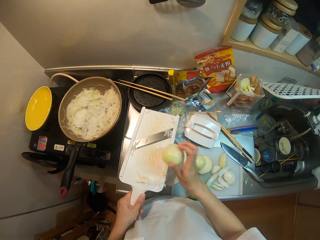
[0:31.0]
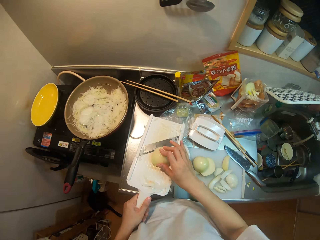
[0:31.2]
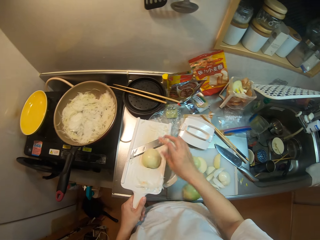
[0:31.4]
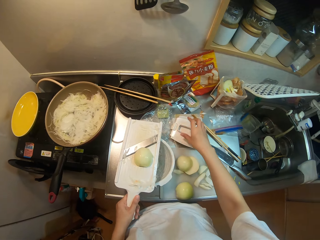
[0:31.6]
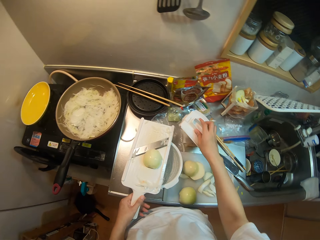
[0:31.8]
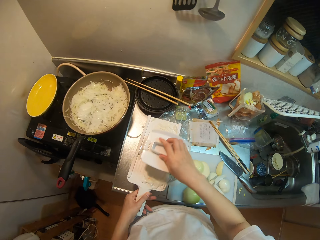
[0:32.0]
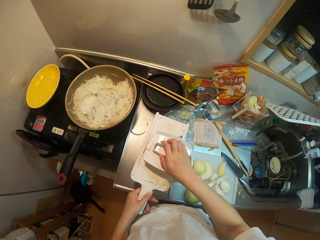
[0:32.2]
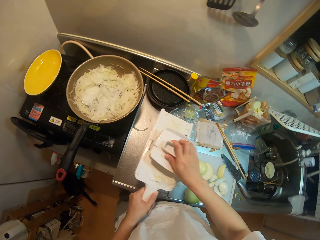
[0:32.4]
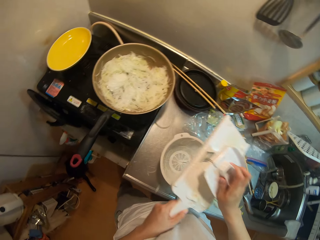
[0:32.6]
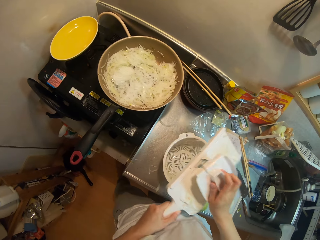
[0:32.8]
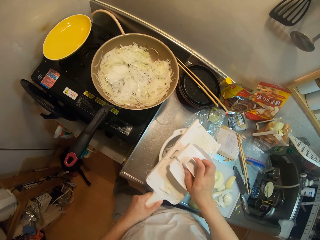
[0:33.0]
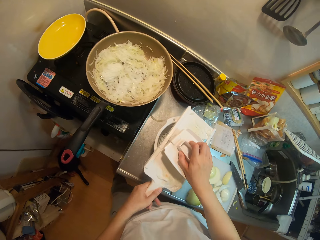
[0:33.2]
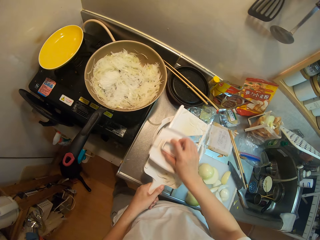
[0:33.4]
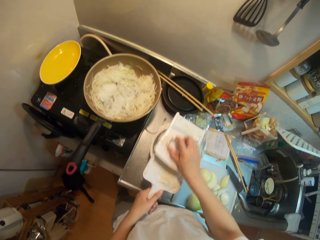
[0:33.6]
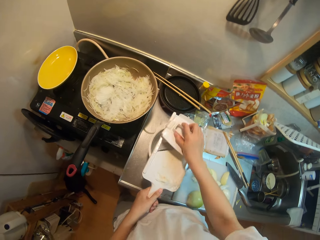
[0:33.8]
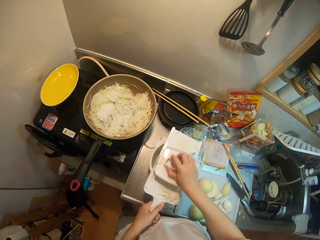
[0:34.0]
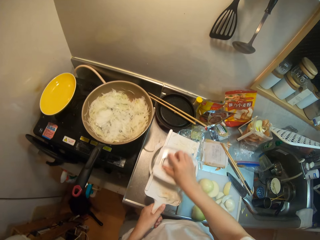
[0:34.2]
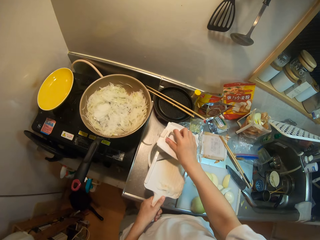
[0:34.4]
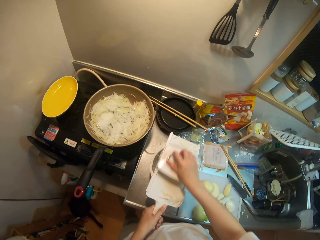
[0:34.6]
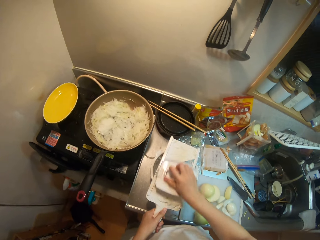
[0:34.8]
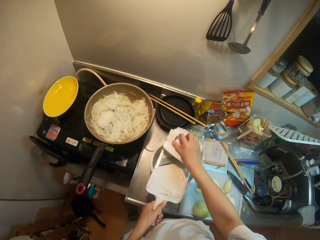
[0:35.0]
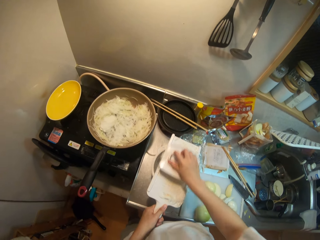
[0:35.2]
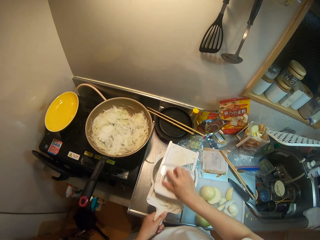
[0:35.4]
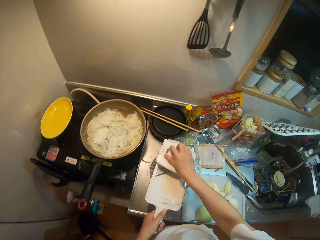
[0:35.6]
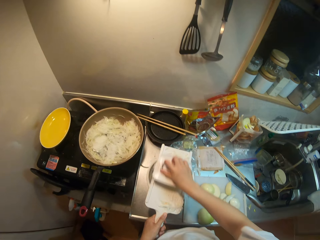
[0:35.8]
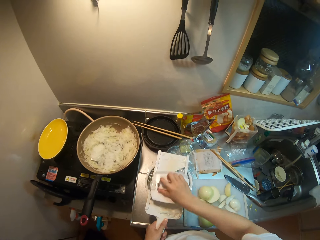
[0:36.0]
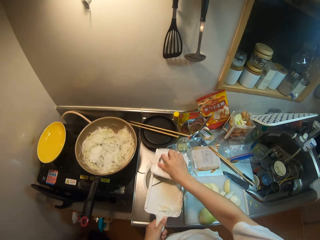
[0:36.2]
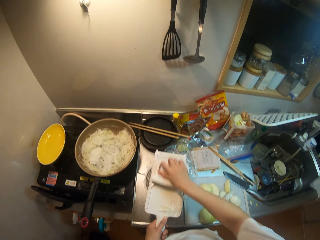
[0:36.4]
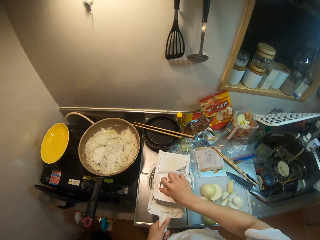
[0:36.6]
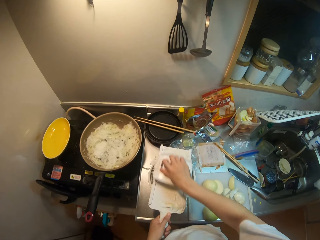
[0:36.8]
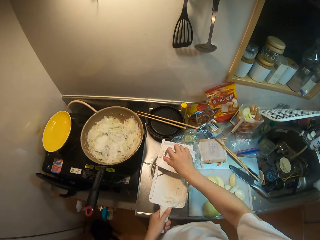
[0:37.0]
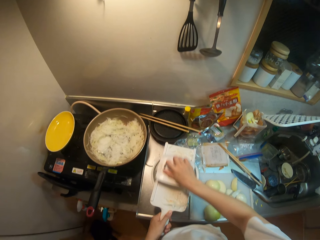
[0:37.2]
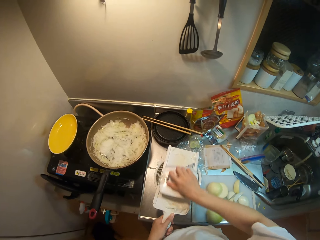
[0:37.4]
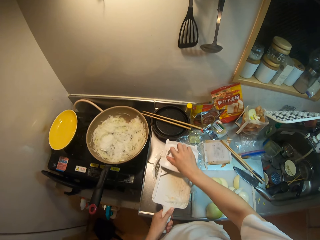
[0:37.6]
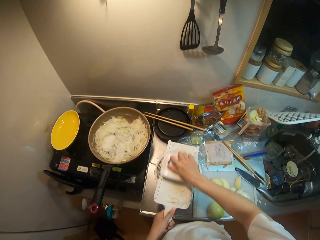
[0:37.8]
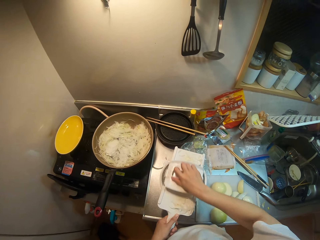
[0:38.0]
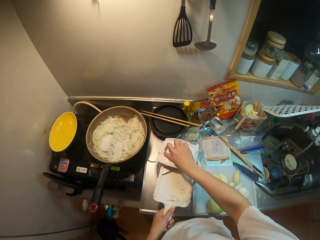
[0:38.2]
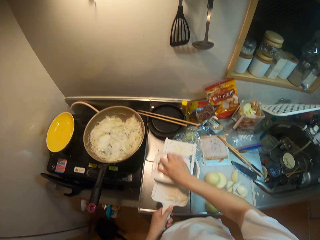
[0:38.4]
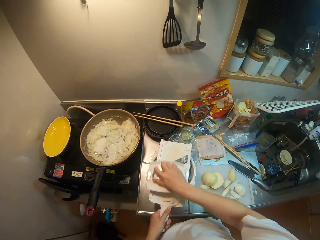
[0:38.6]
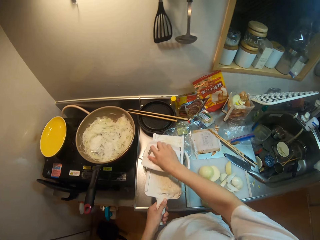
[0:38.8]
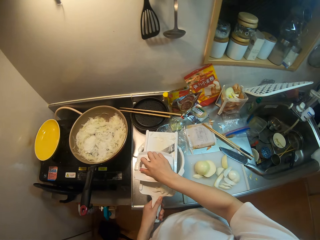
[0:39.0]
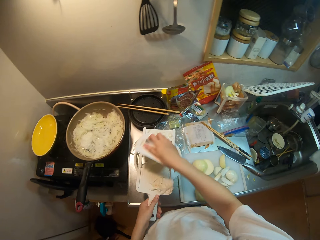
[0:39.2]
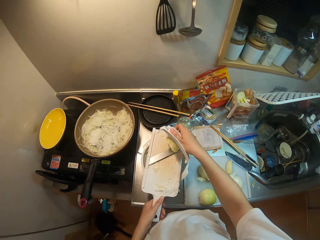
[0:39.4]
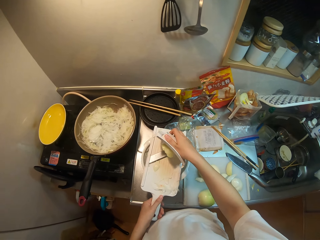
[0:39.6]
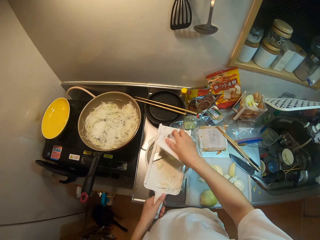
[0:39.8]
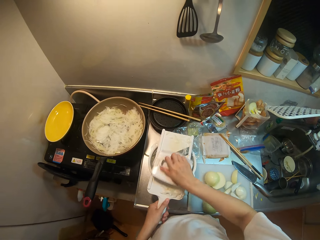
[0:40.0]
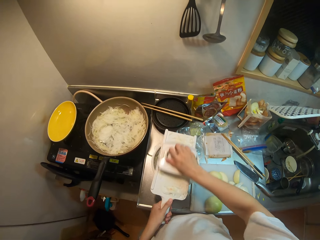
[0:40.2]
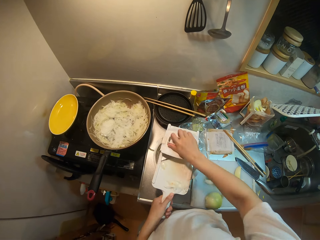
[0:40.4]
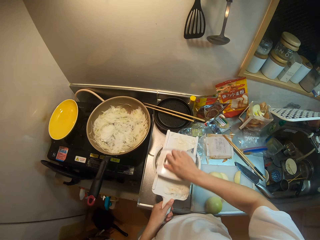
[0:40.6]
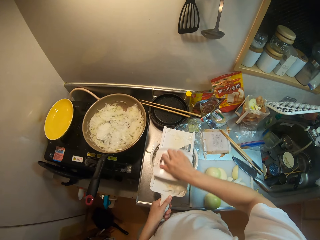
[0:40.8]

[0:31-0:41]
The camera wearer adjusts the sieve on the table with her hand. She places the chayote on the mandolin grater. She picks up the cover of the grater on the table and grates the chayote with the cover of the grater.

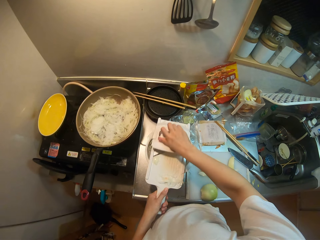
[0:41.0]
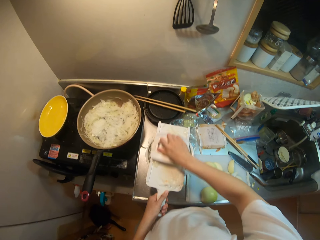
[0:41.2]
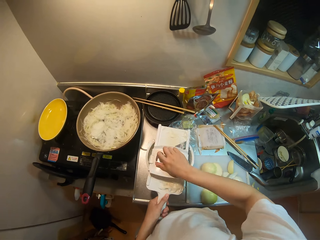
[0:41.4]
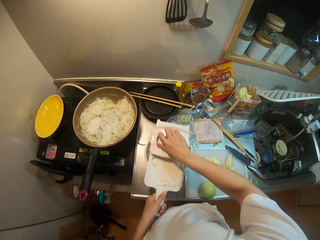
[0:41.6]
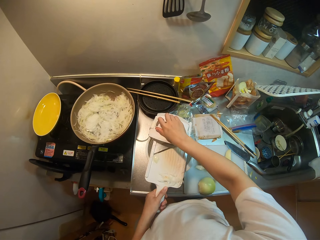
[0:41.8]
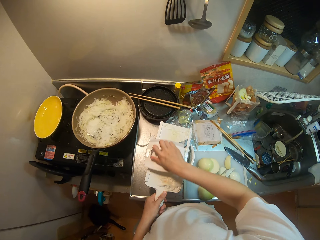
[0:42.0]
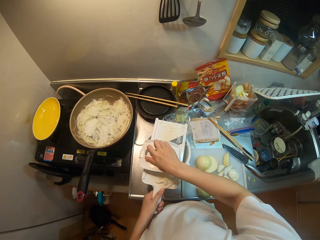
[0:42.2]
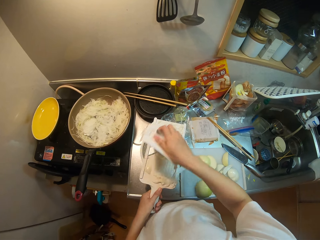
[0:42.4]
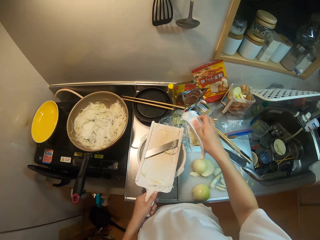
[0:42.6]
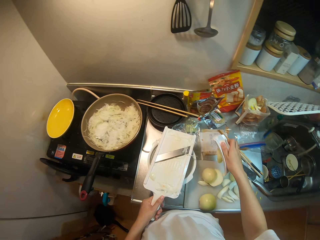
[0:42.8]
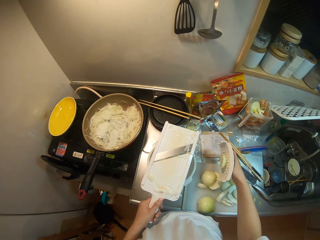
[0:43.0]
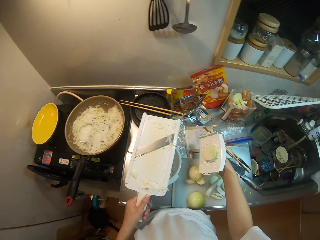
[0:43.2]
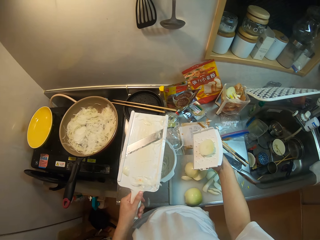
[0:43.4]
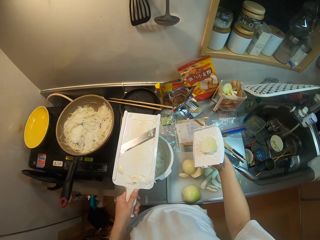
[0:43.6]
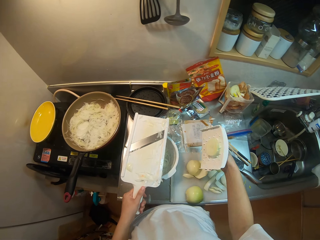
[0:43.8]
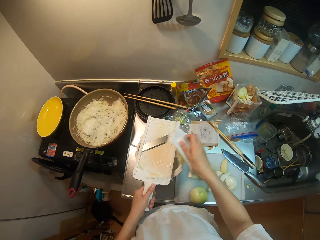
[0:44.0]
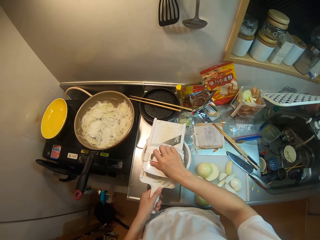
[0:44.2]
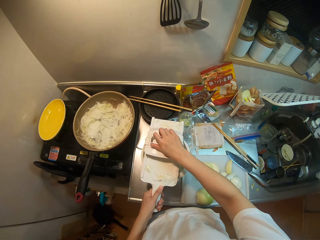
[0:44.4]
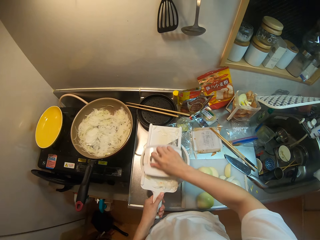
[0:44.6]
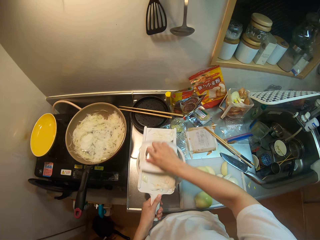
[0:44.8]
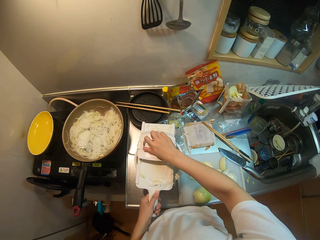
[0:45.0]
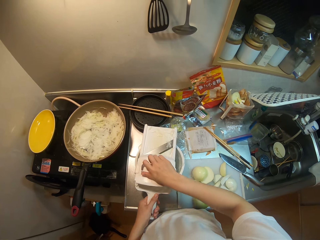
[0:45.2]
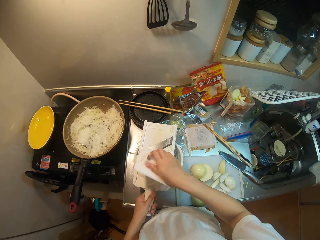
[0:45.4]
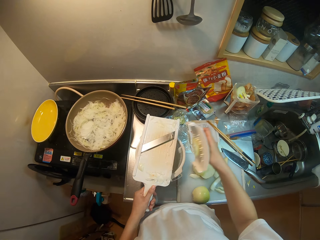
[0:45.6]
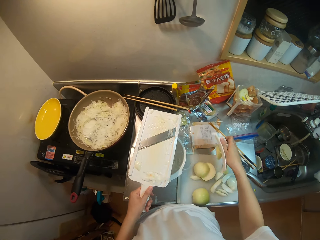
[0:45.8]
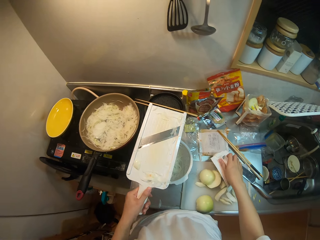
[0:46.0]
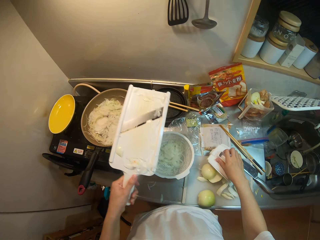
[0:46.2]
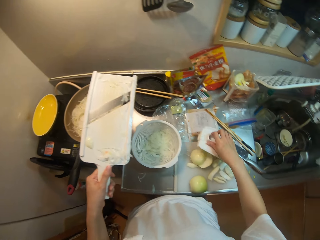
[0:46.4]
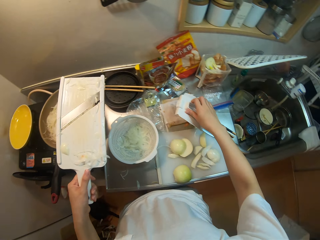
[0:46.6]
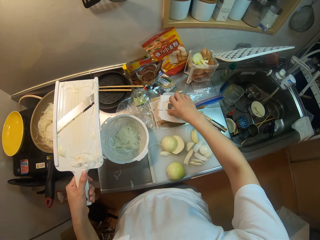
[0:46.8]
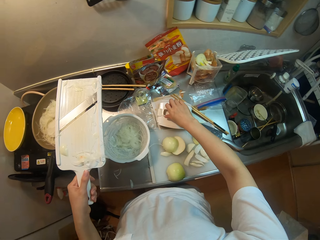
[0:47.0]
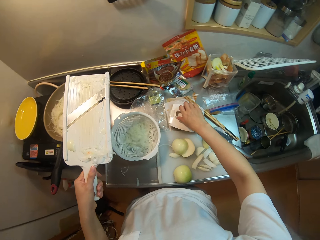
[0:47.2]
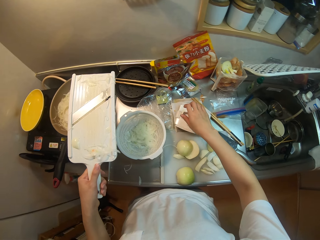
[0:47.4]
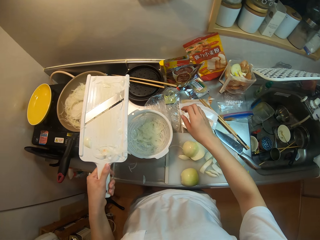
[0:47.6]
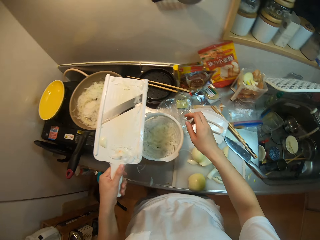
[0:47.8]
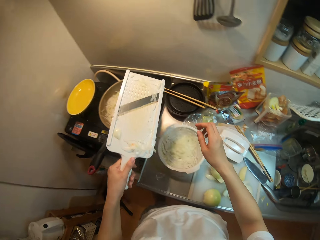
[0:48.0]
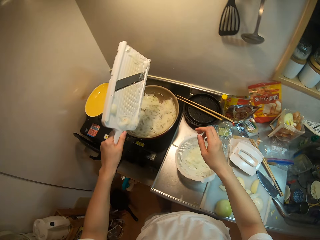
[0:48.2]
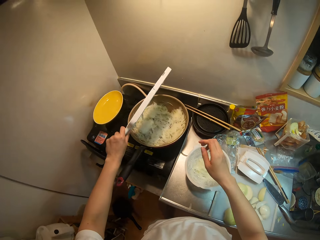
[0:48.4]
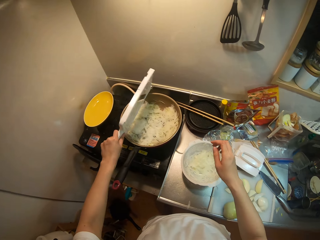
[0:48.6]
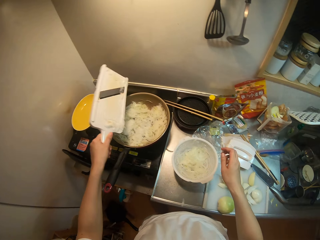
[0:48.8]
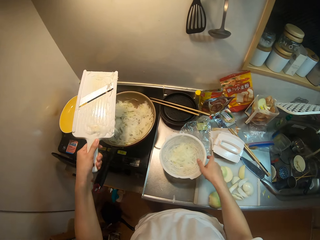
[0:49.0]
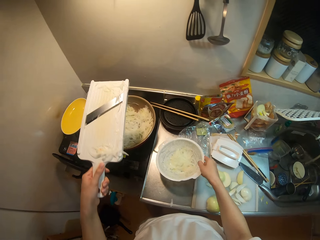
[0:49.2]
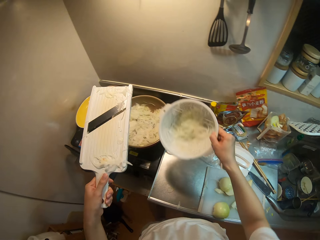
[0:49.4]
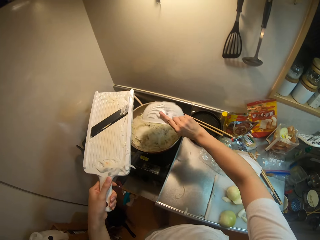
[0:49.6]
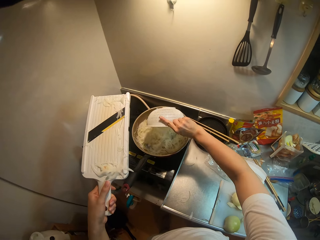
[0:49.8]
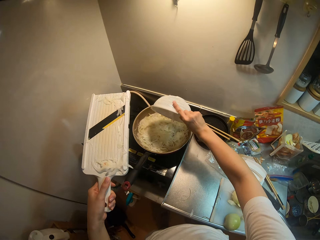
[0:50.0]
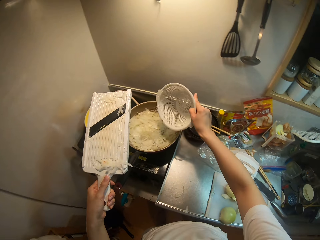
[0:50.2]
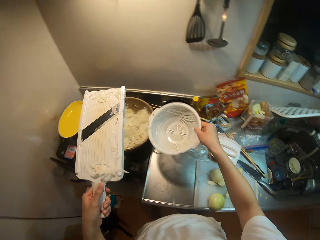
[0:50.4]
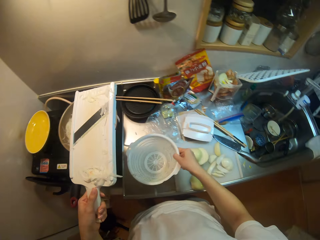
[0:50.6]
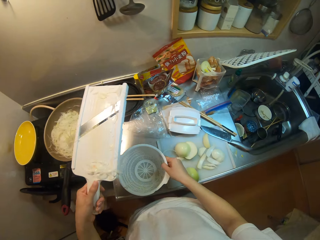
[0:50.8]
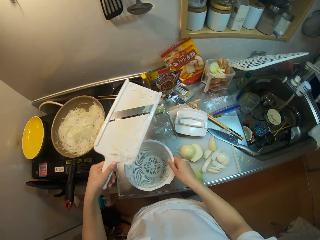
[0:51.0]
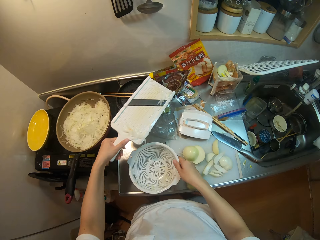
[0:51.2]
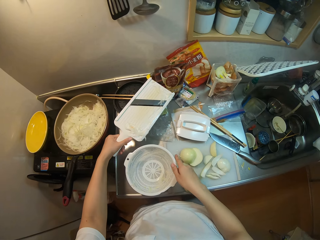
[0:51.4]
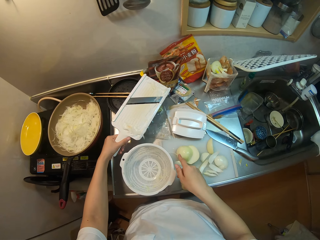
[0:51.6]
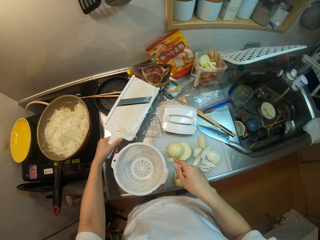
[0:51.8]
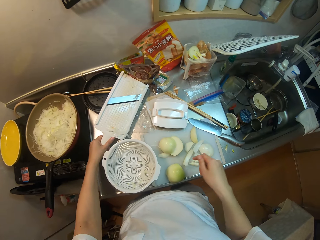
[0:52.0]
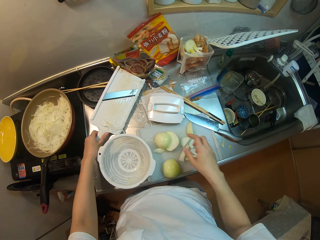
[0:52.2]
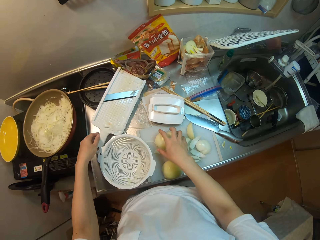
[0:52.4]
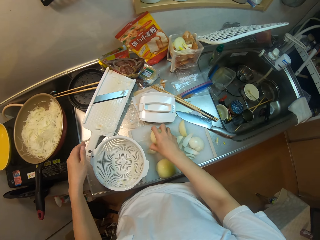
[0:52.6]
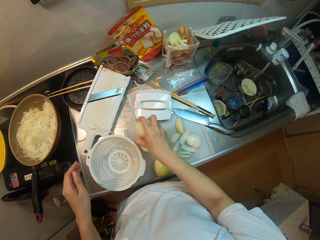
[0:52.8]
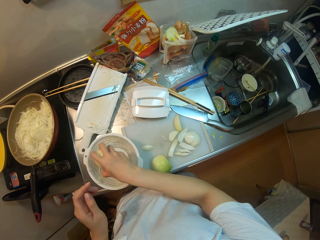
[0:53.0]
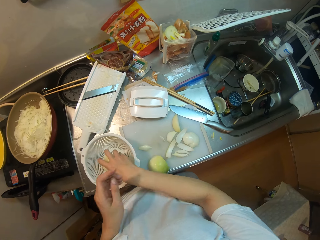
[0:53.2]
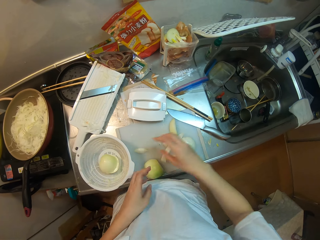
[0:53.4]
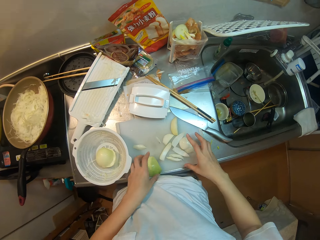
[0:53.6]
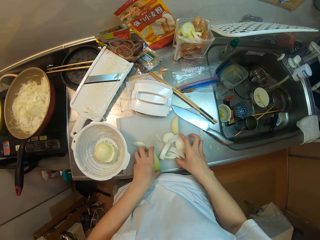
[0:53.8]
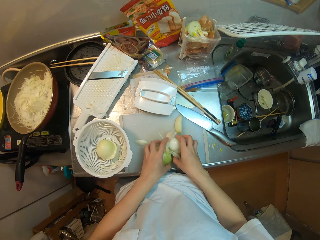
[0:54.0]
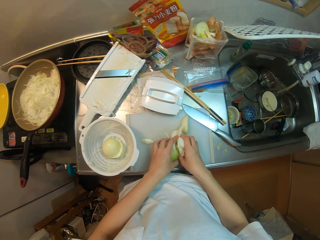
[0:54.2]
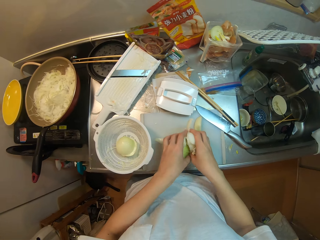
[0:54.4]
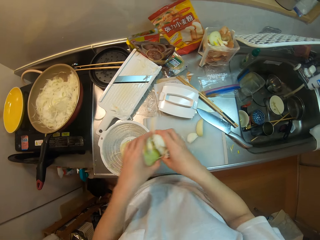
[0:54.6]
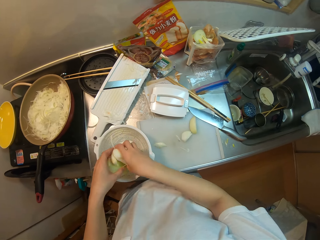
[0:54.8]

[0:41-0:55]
The camera wearer looks at the turnip or chayote. She grates the turnip. She places the cover of the grater on the table. She pours the chayote in the grater into the frying pan. She picks up a sieve on the table and pours the chayote in the sieve into the frying pan. She places the sieve and the grater on the table. She picks up the chayote on the table and places the chayote in the sieve. She picks up the chayote on the table.
